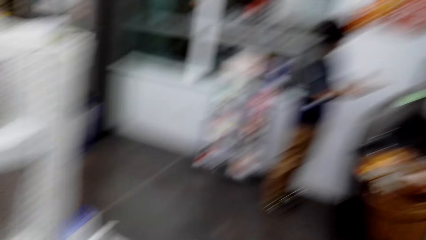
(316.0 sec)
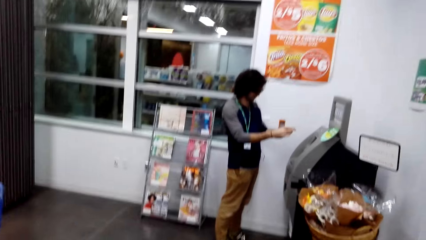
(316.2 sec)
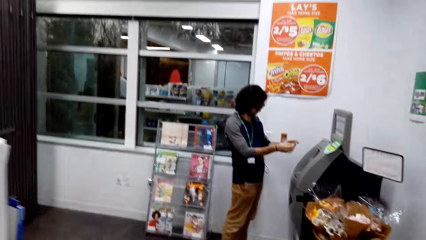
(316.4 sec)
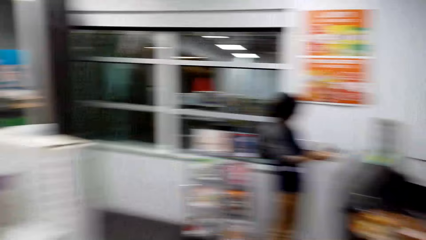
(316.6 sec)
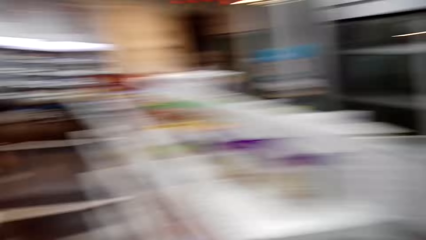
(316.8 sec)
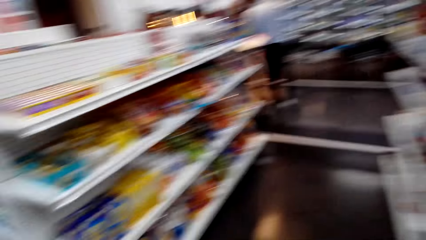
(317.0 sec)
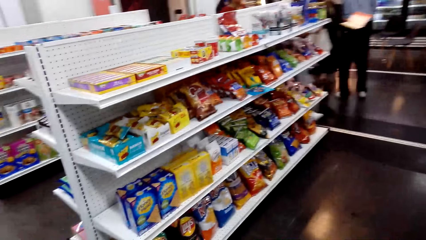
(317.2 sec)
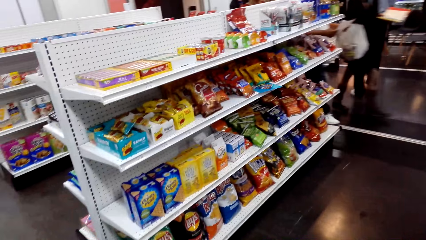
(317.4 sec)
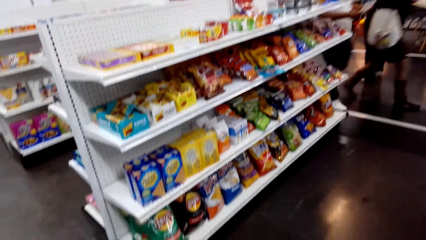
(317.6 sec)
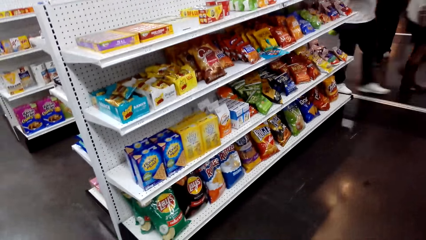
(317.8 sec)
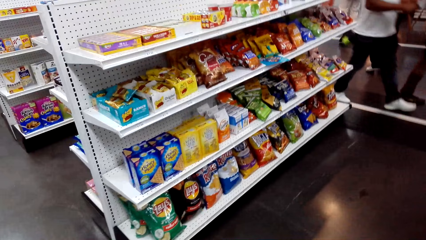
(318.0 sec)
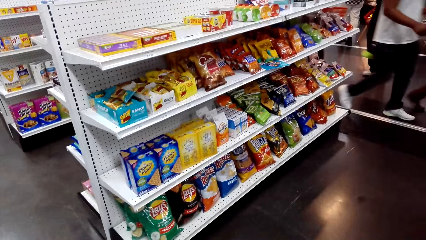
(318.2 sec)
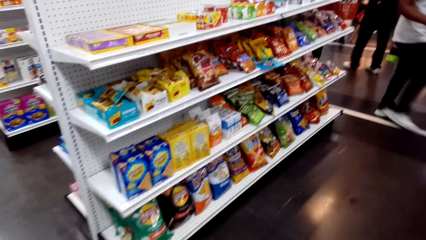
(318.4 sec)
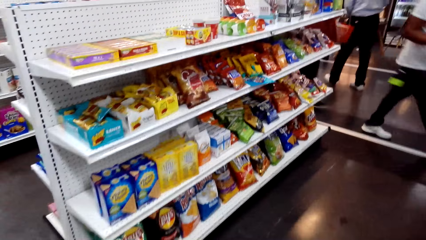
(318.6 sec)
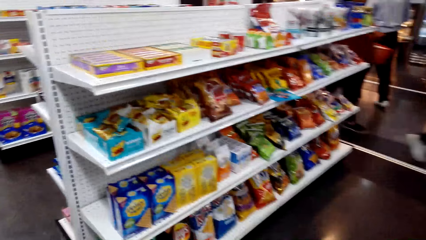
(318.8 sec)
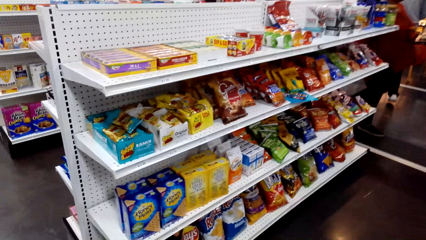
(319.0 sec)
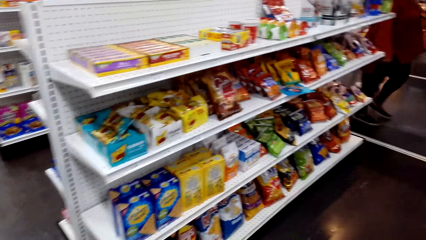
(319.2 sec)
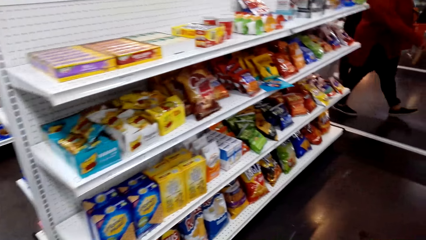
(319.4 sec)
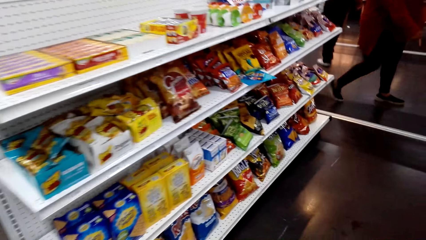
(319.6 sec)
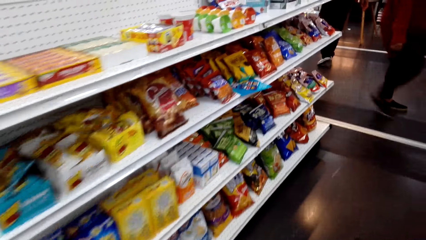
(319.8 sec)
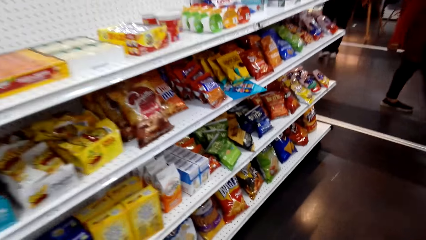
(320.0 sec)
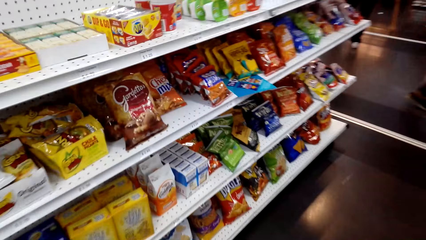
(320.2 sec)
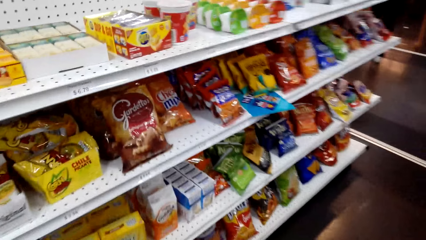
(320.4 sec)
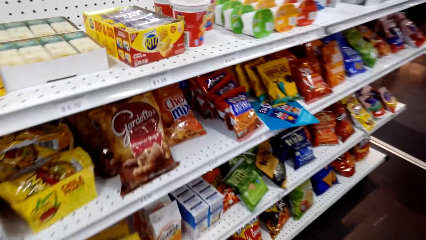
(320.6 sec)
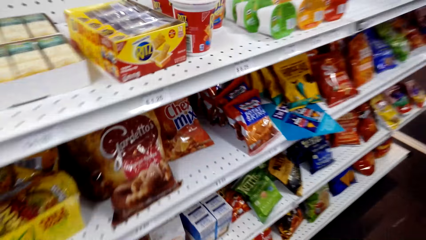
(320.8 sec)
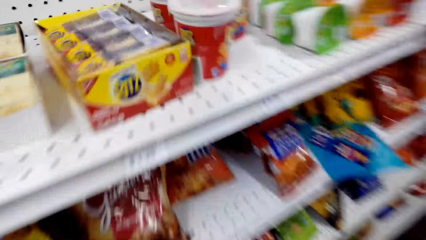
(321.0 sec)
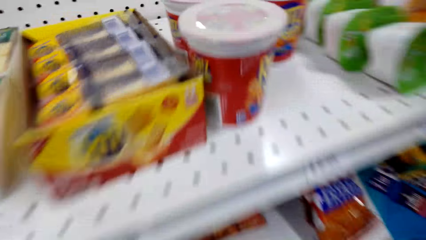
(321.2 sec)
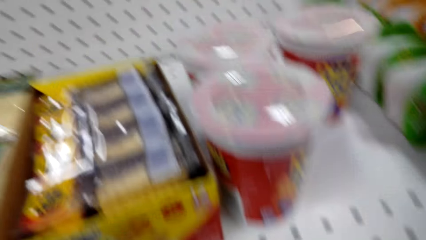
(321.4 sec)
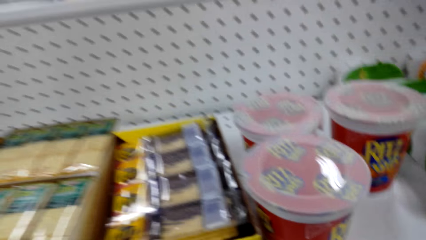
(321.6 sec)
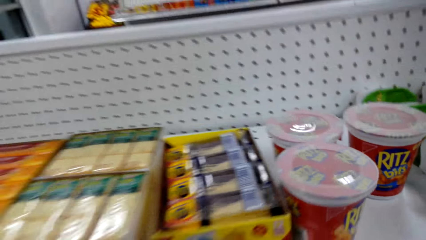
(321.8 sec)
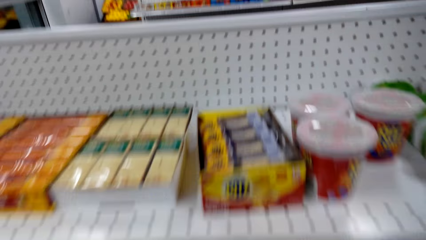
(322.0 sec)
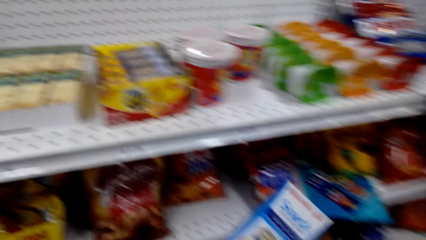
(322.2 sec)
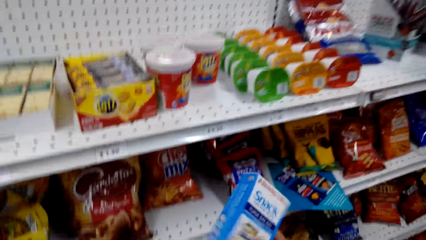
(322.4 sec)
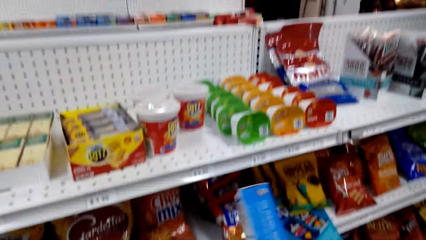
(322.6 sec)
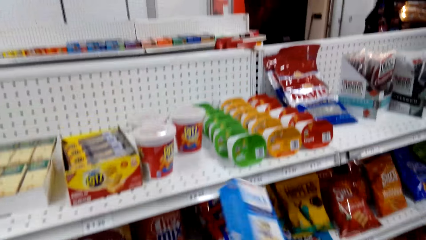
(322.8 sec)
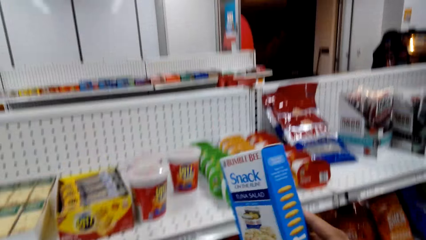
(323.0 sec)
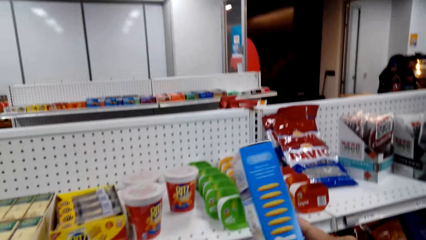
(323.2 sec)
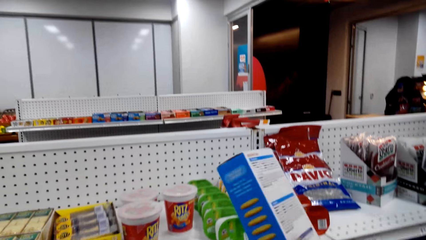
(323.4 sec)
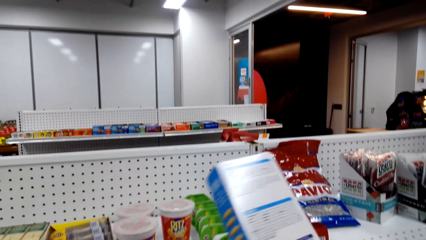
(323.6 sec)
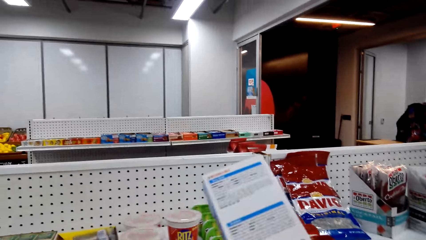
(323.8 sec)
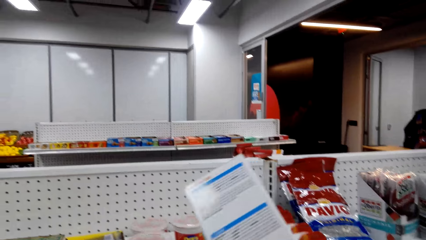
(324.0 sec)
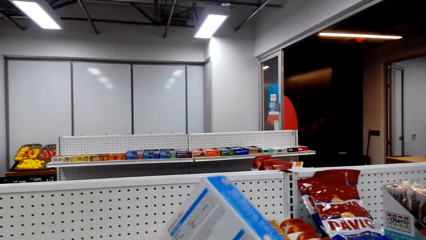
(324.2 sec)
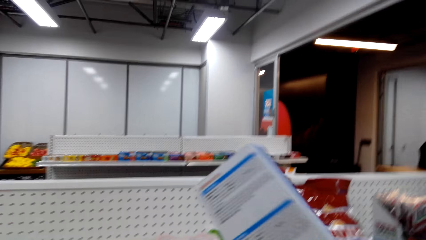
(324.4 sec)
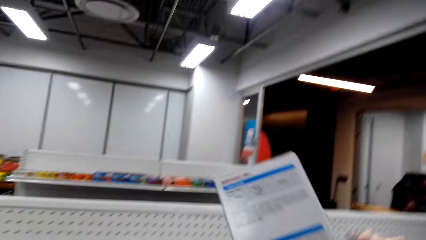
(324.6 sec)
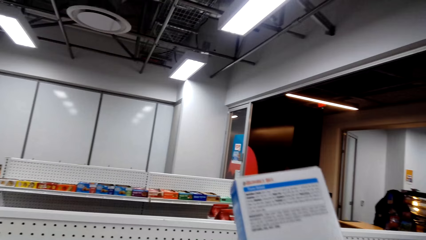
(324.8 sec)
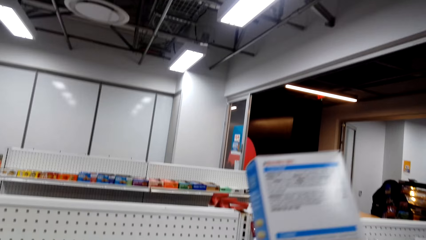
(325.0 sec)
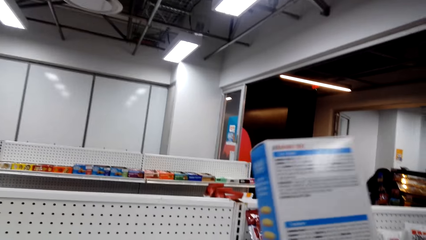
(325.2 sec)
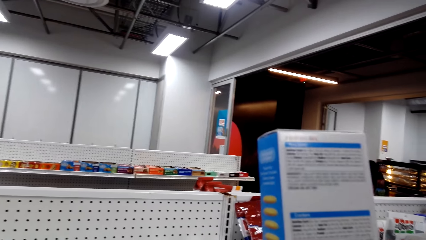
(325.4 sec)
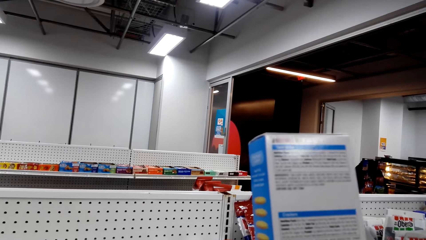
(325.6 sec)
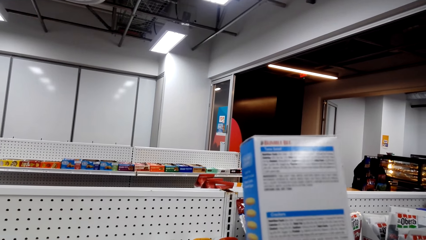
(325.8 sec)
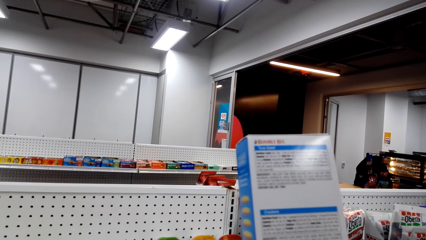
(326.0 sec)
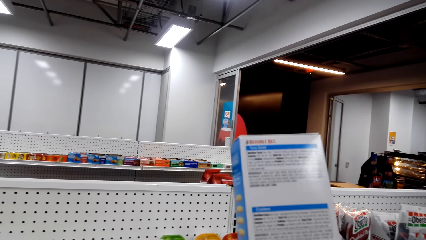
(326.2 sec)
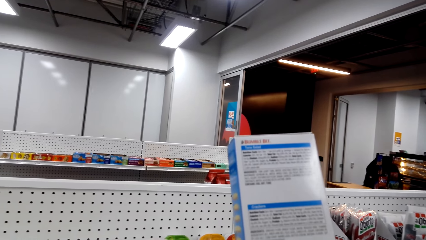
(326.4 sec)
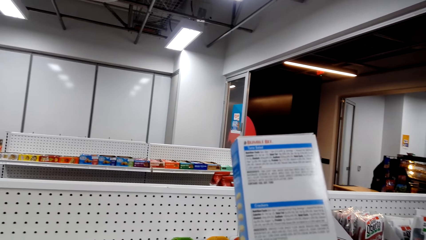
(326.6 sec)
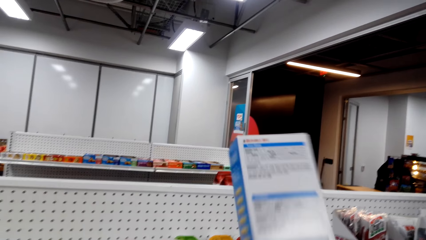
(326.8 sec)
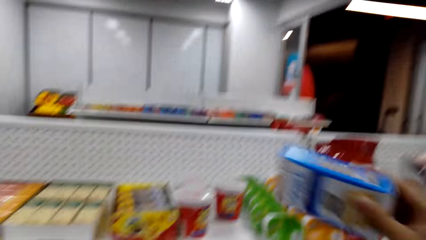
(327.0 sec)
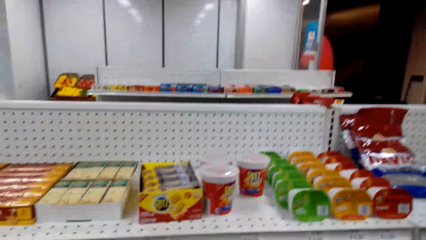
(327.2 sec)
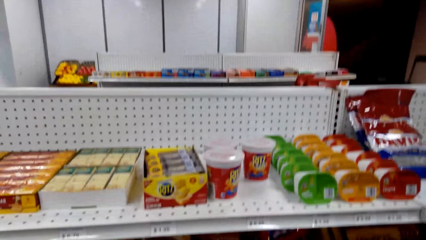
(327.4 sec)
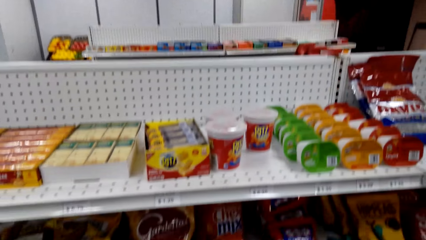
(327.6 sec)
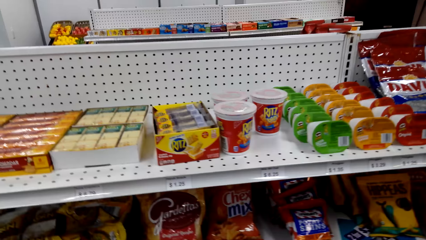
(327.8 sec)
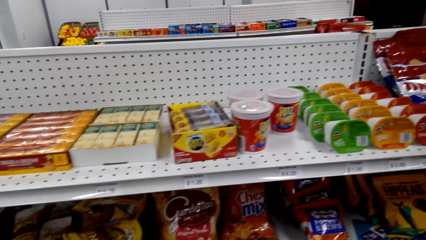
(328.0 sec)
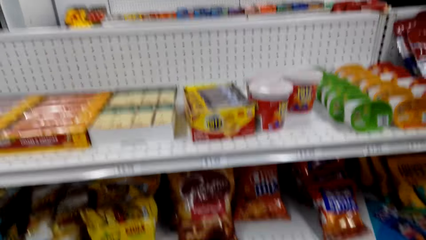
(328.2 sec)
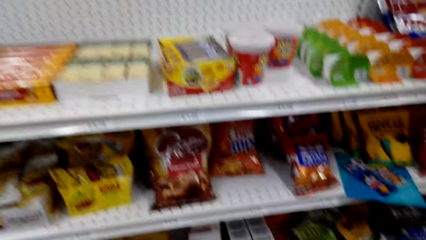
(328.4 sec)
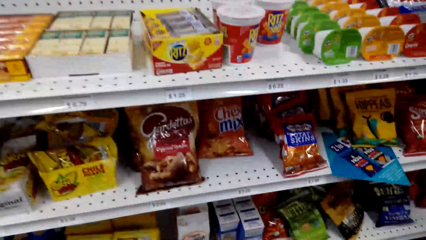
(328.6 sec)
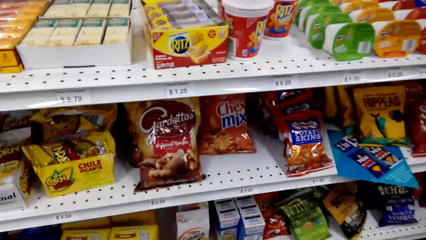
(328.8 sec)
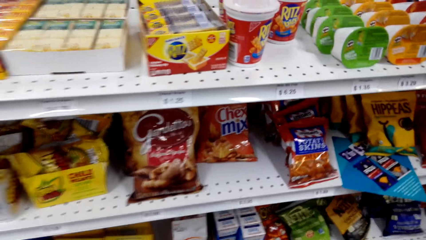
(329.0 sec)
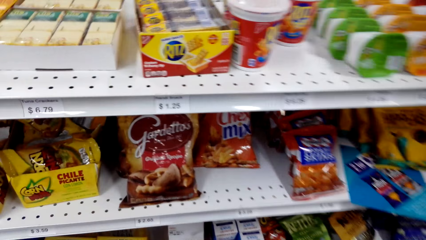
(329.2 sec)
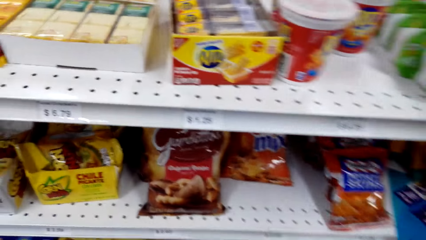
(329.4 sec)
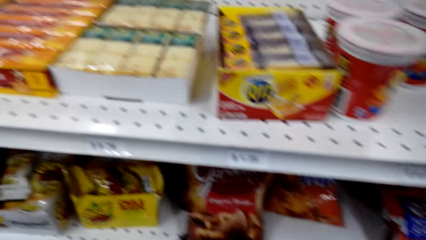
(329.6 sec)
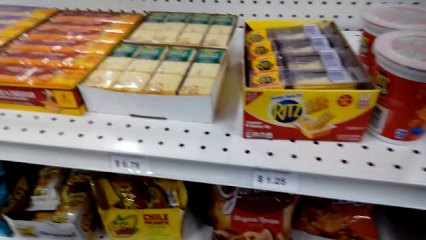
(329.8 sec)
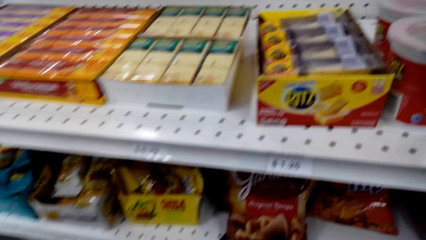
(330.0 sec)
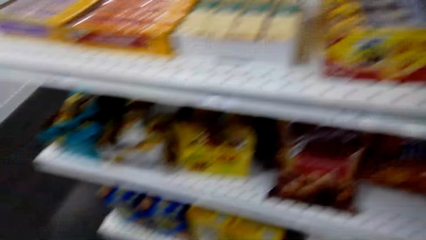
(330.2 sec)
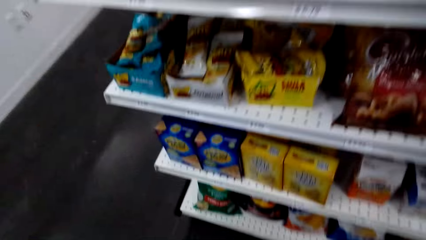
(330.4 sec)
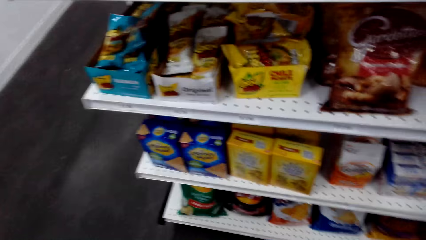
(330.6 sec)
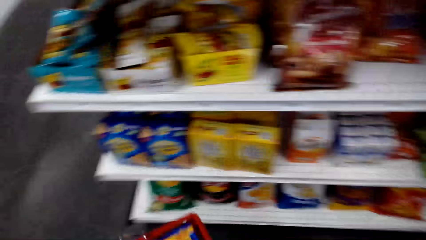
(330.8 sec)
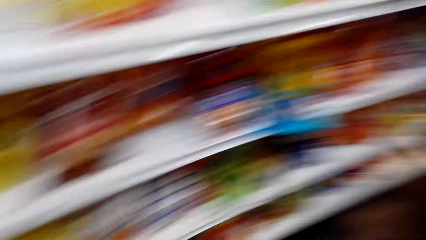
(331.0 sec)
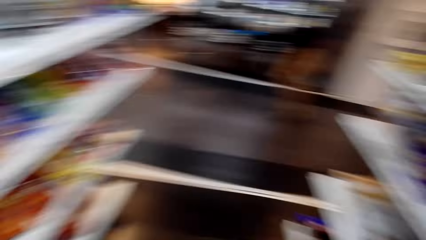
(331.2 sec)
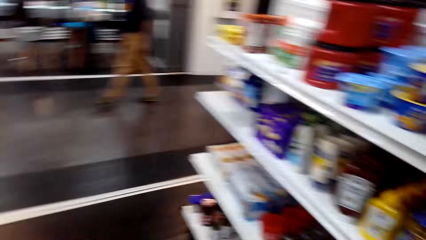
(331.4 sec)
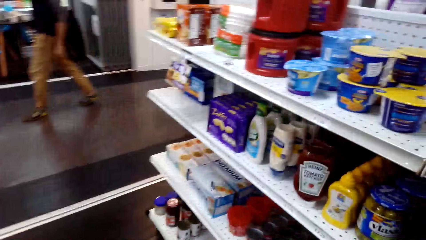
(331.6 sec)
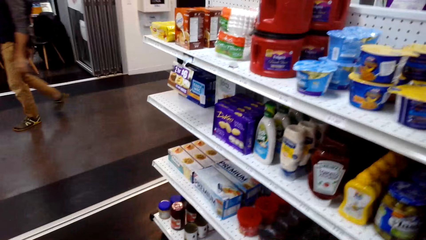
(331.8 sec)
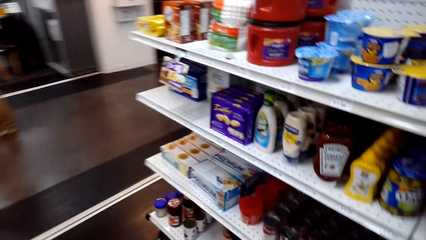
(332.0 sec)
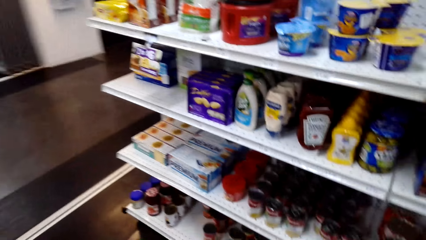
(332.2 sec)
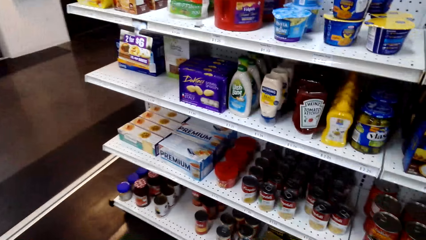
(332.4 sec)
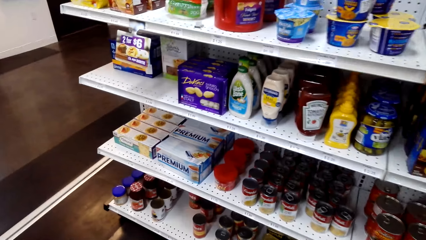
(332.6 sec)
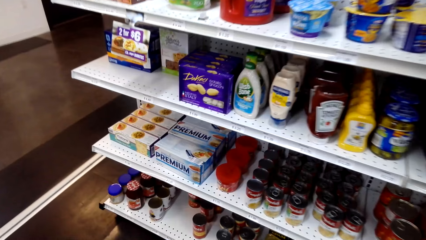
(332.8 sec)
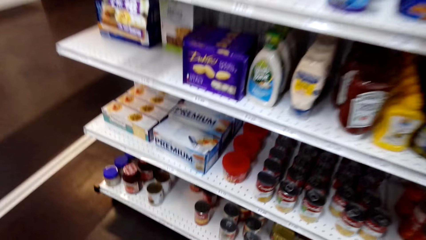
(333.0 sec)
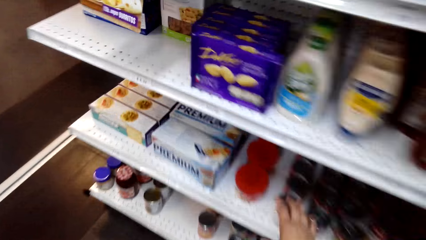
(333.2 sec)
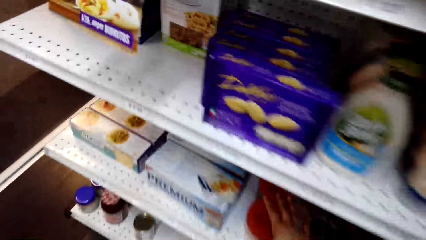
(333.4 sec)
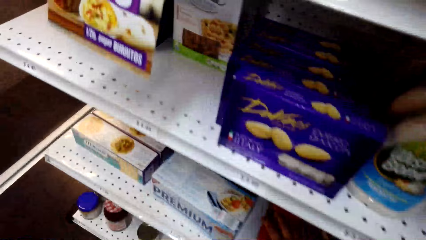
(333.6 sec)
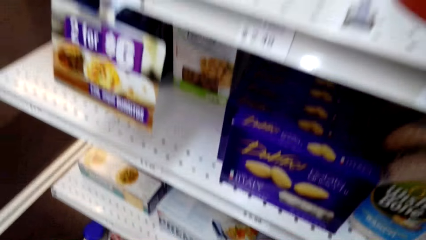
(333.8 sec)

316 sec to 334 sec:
A man holds something. The camera wearer walks around. They look around. They look at a box of something. Another man stands at the counter. The other man stands at the counter again. The camera wearer puts the box of something on the shelf. They look around the shelf. The first man walks around.
